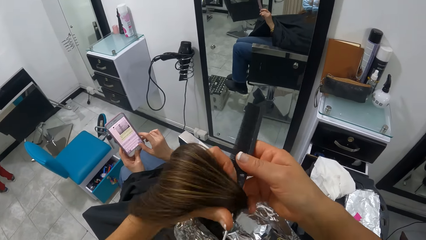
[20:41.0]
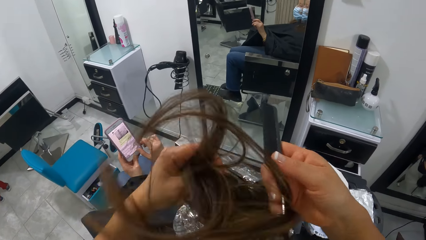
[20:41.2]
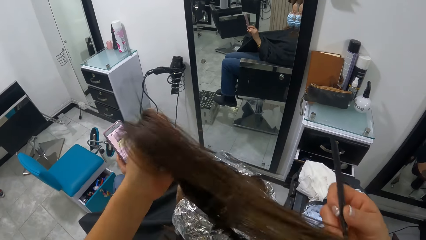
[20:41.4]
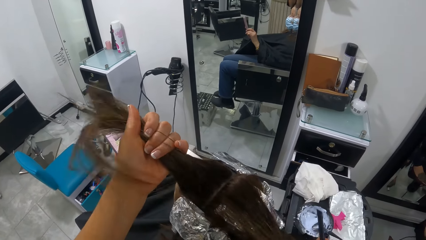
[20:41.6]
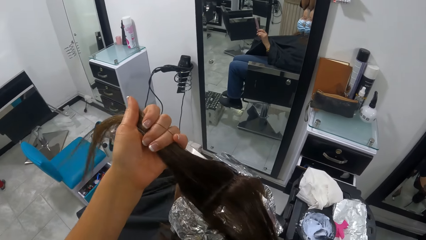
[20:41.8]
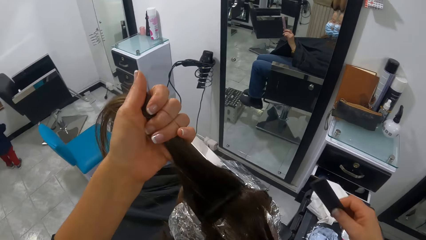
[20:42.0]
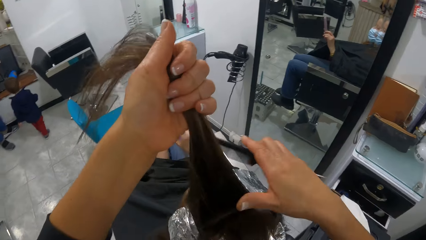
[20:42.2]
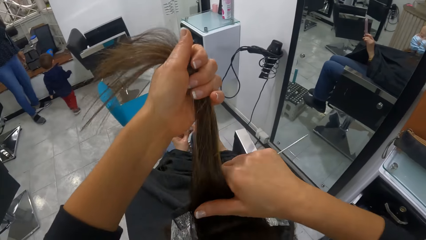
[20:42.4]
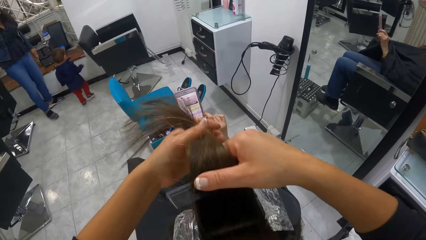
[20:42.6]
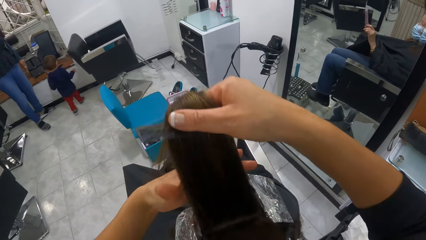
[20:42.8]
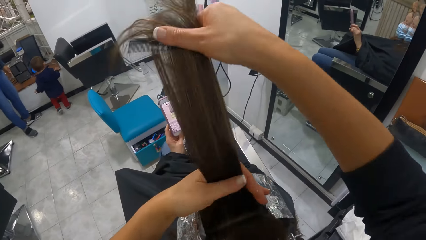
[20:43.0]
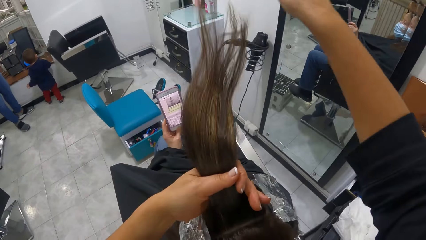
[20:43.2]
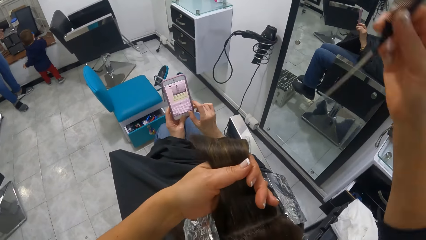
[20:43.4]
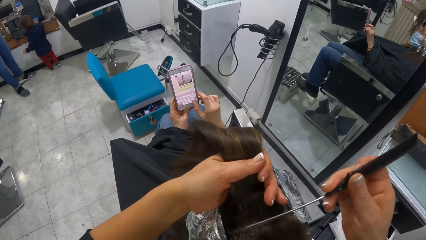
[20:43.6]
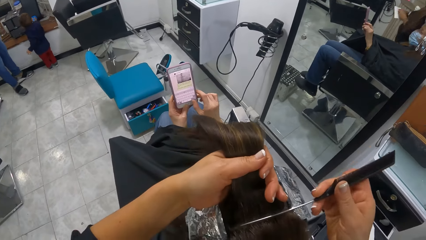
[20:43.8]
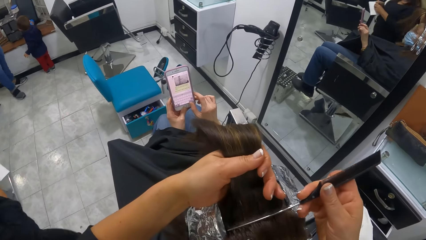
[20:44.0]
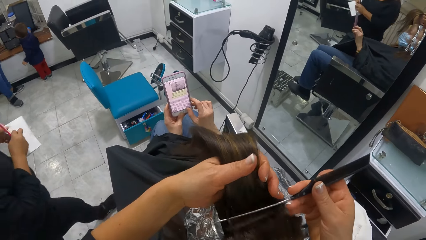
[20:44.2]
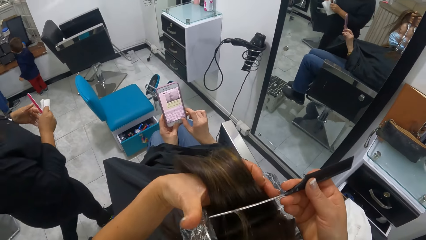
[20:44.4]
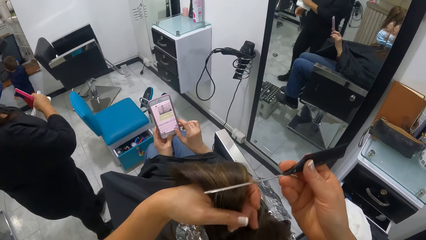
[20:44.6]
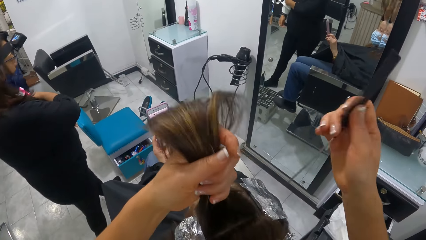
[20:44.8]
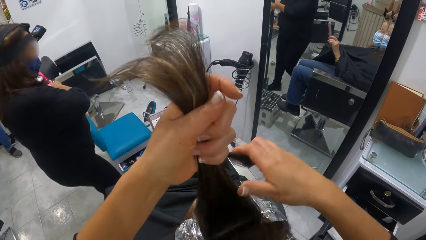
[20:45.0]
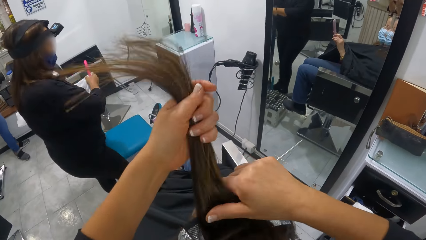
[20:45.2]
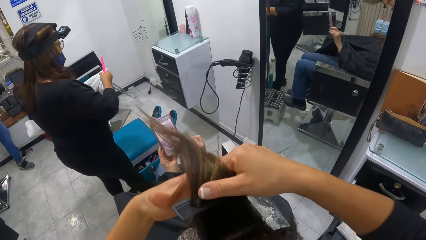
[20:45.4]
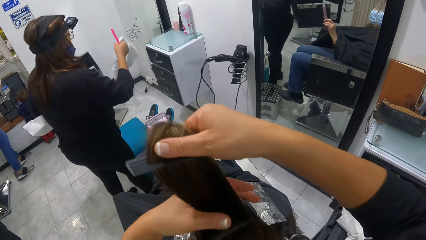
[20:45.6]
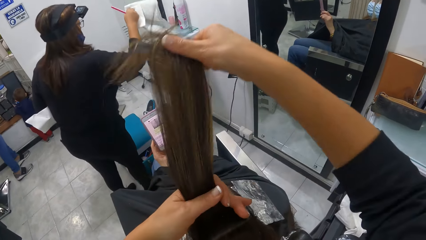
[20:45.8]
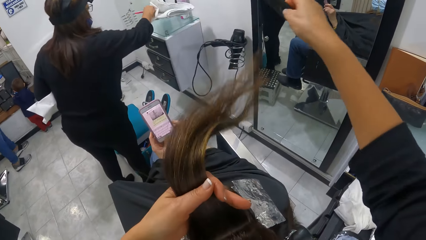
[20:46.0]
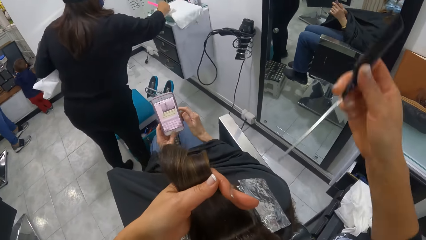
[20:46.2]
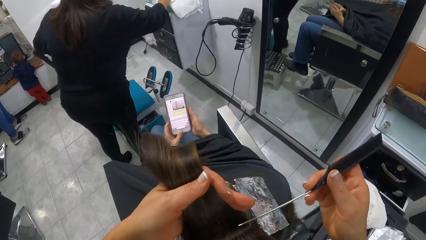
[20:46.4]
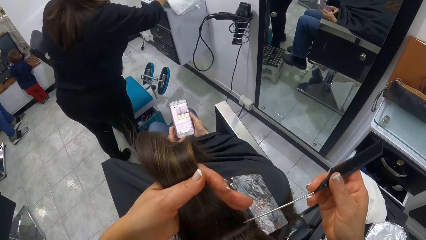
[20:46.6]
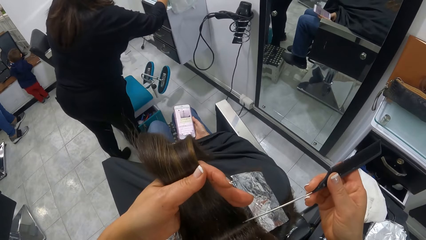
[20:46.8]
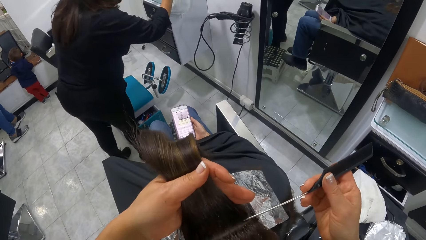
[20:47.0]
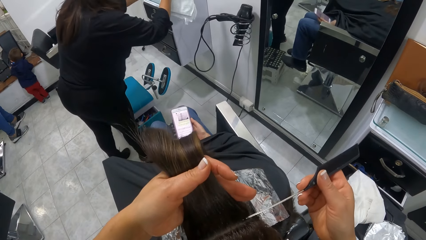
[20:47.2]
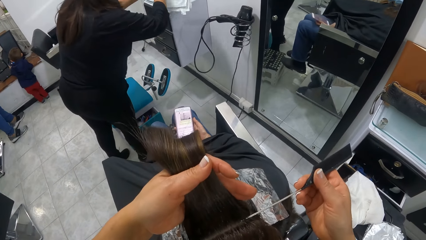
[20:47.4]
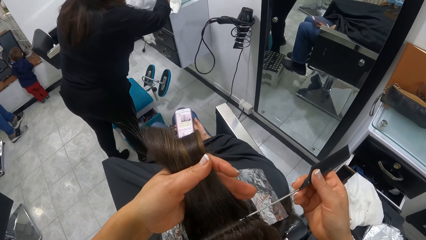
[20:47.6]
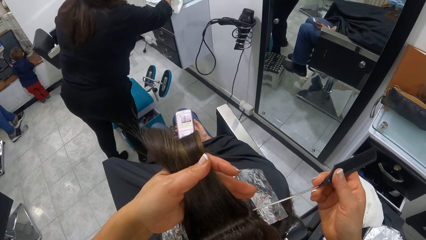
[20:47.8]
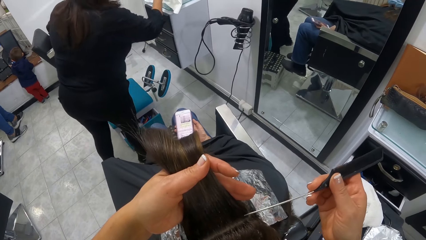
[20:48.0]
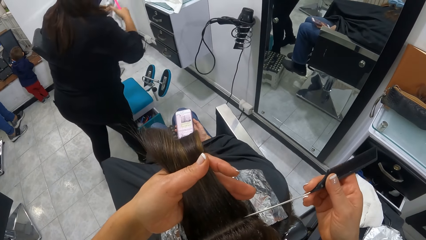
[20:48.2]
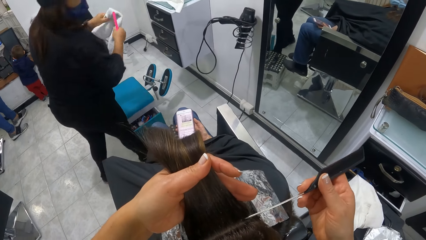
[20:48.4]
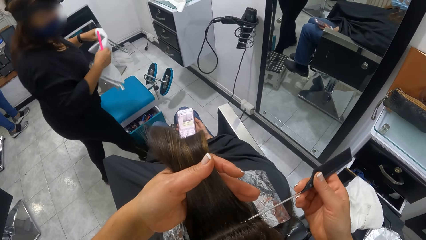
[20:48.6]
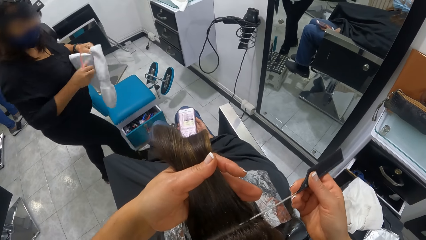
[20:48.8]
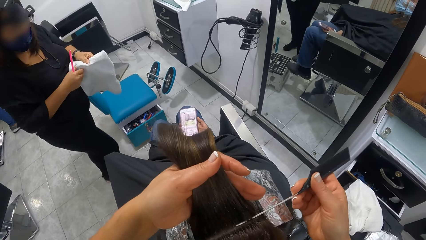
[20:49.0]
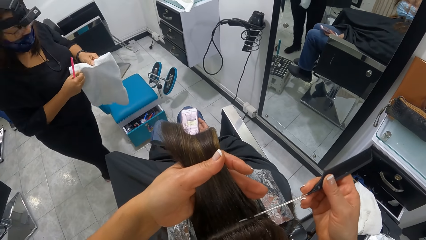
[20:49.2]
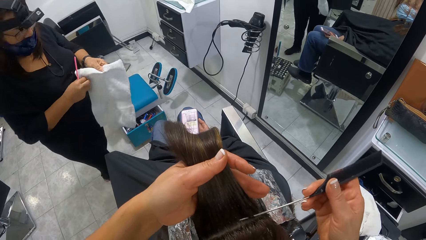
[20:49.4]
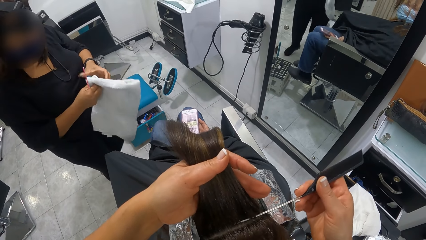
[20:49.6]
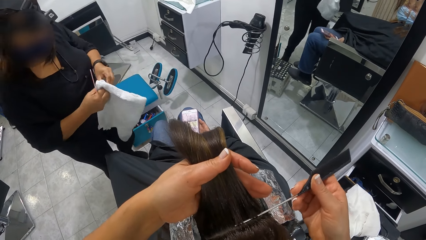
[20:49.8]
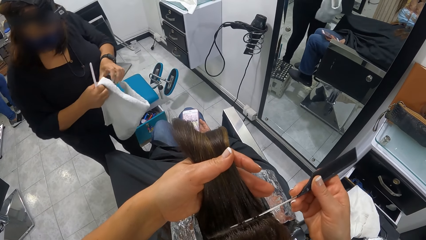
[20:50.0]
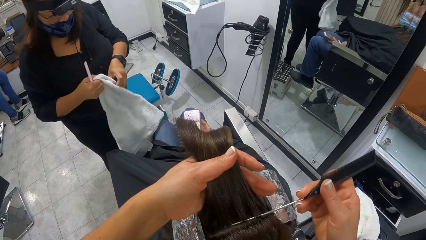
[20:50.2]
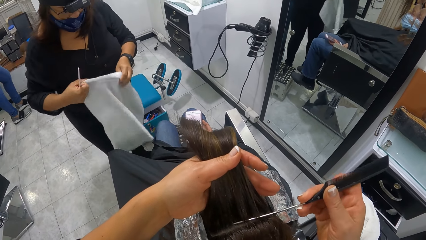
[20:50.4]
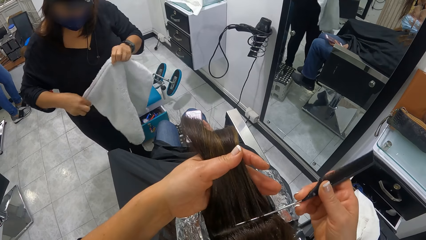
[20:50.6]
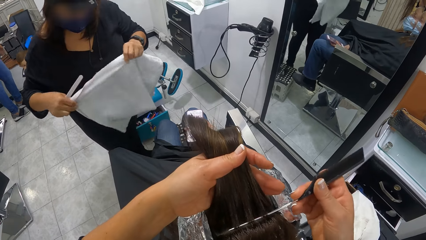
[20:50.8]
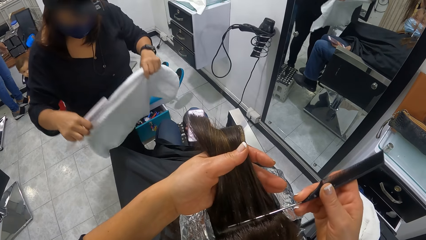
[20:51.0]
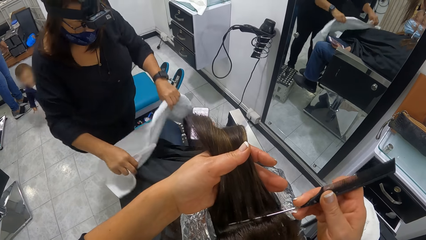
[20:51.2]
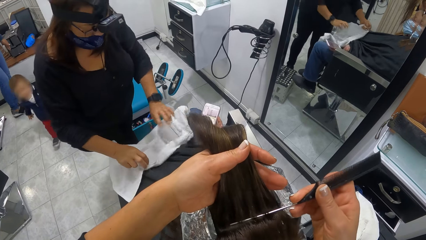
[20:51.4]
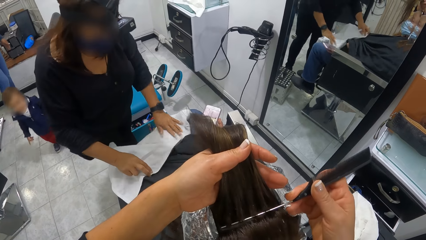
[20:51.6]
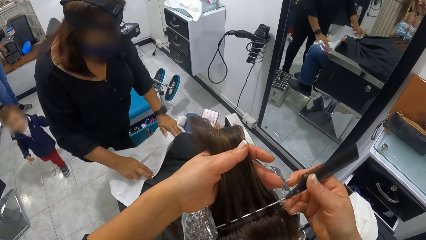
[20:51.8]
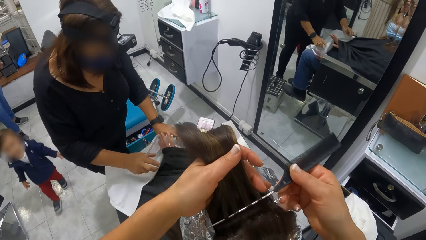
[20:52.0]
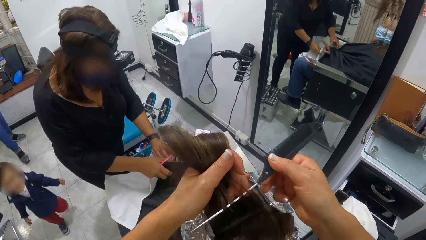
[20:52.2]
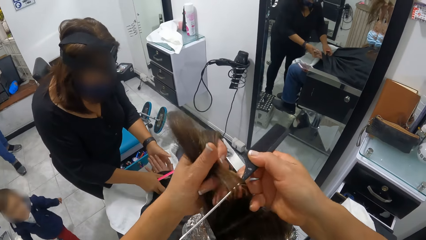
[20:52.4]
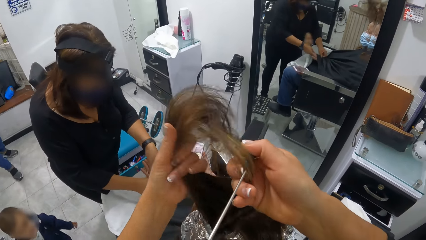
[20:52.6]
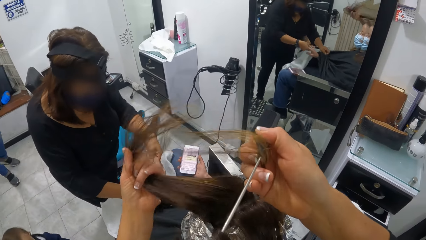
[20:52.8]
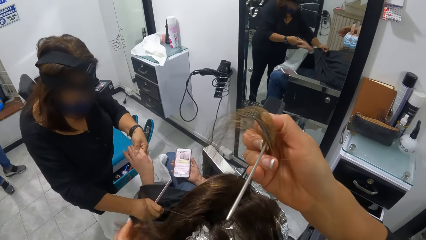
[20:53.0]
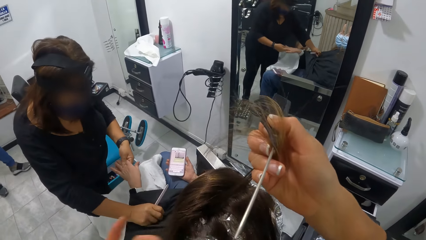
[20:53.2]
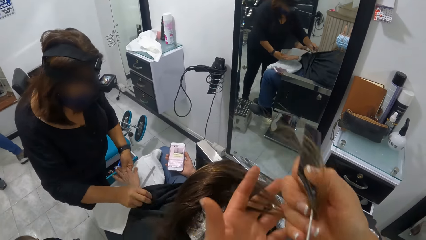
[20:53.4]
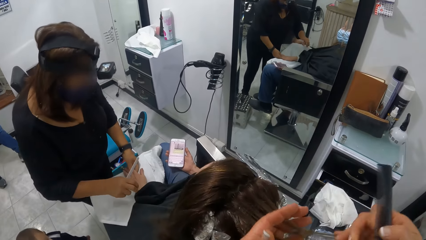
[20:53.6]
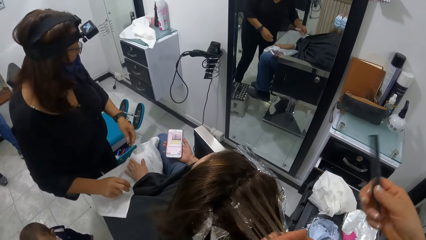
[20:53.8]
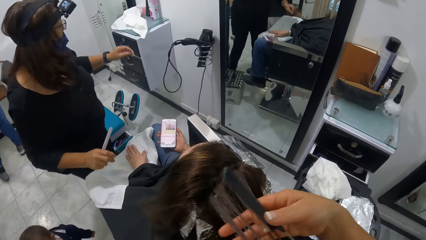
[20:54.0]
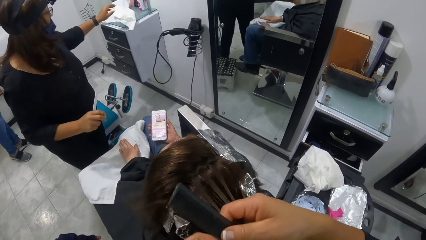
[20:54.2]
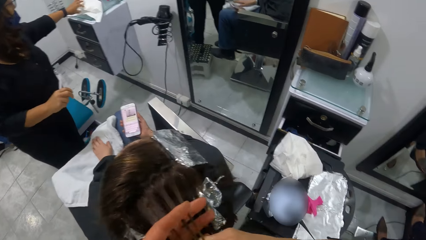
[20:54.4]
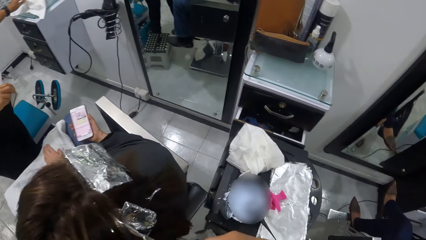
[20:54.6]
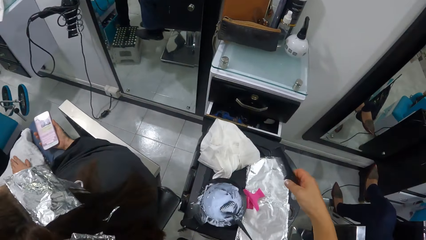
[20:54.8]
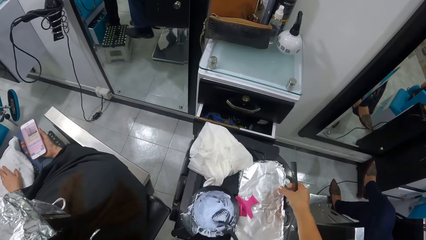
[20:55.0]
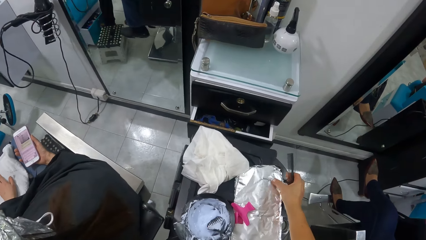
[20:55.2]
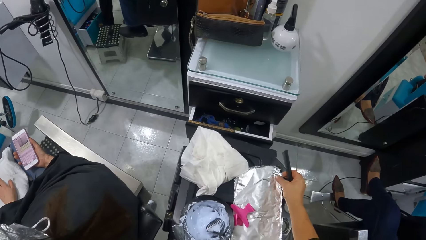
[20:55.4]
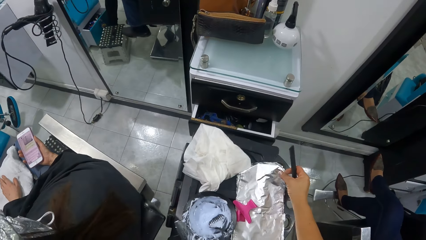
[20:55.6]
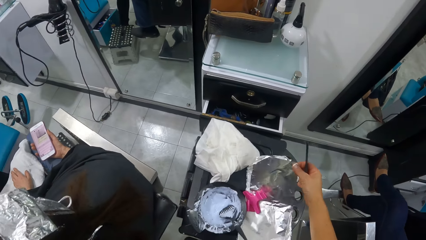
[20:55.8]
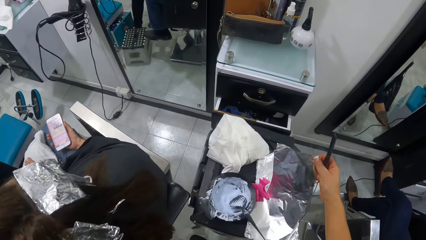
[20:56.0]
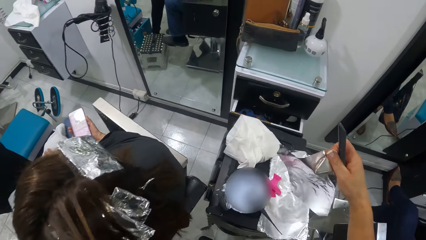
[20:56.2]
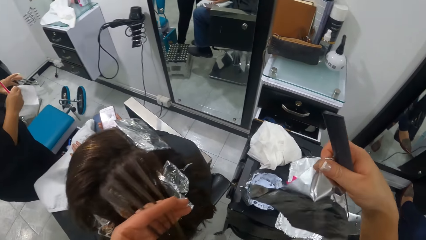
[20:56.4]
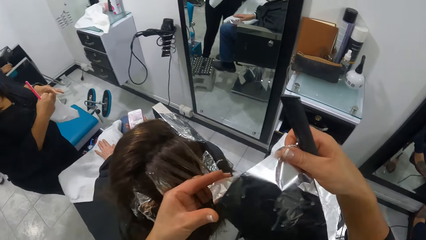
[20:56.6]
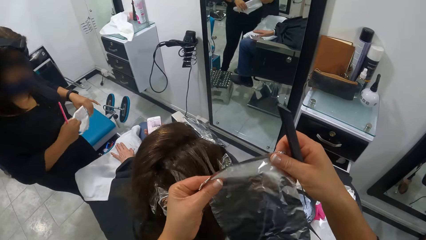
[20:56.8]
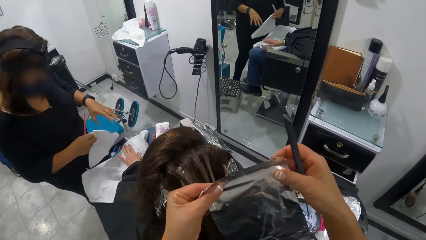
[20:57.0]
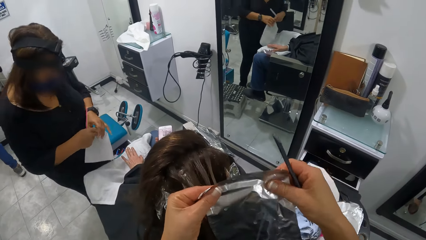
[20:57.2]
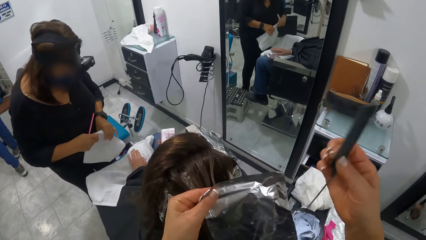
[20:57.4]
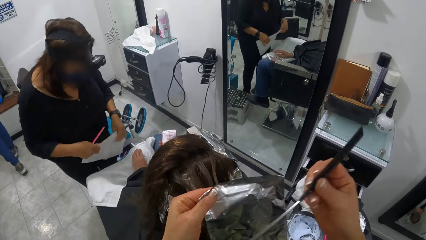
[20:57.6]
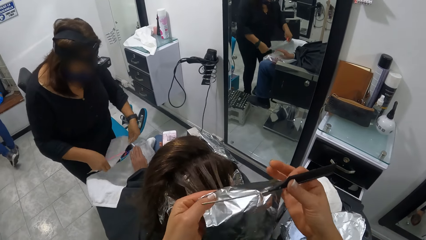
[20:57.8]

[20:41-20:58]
The camera wearer divides a portion of the woman's hair with the comb in her right hand. She combs the woman's hair with the comb in her right hand. Another woman drops a napkin on a cabinet with her right hand. The other woman unfolds the napkin with both hands. She spreads the napkin on the first woman's lap with both hands. The camera wearer divides a portion of the first woman's hair with the comb in her right hand. The other woman holds the first woman's right hand with both hands. The camera wearer pulls the divided portion of the first woman's hair with both hands. She picks up a hair foil on the cabinet with her right hand.
